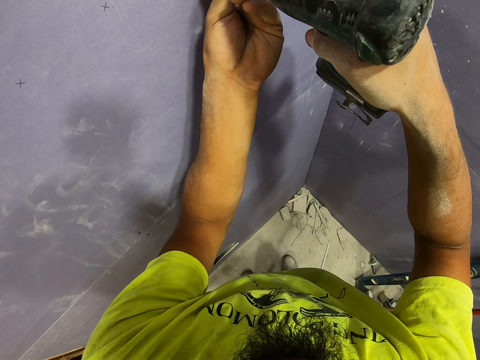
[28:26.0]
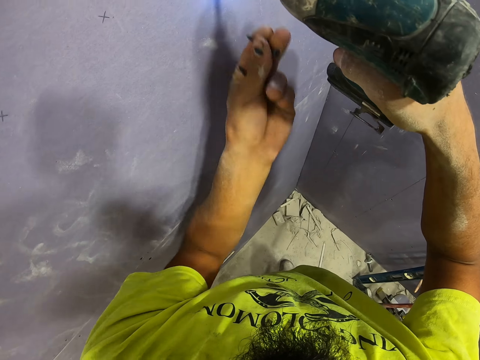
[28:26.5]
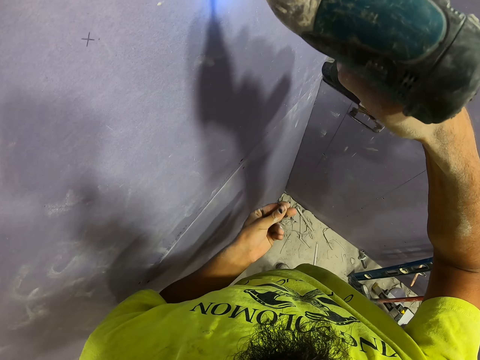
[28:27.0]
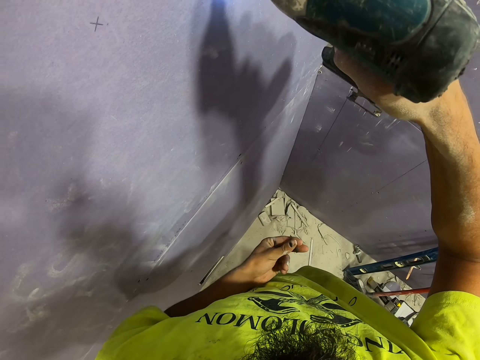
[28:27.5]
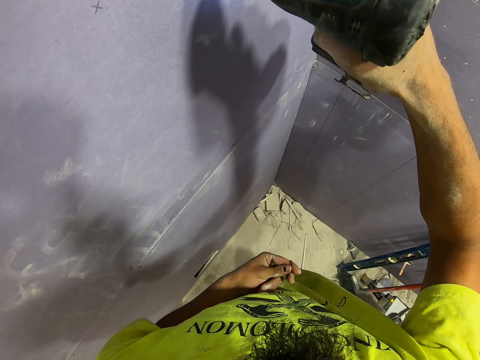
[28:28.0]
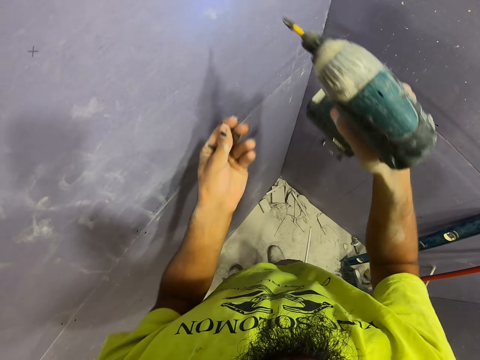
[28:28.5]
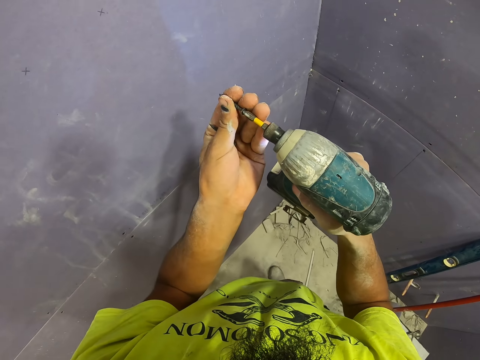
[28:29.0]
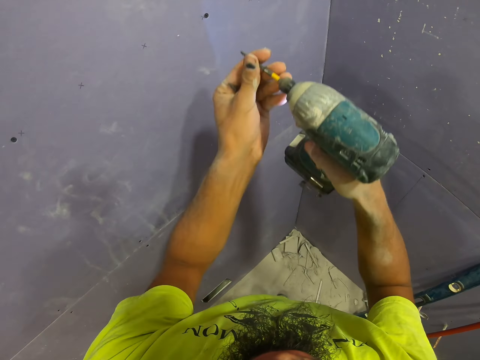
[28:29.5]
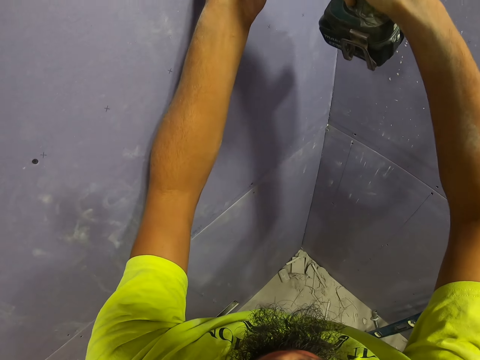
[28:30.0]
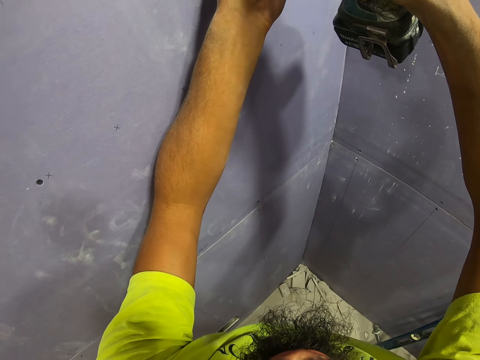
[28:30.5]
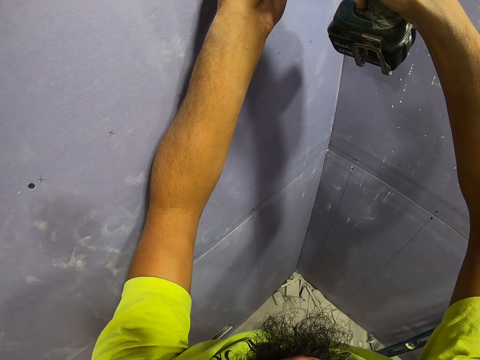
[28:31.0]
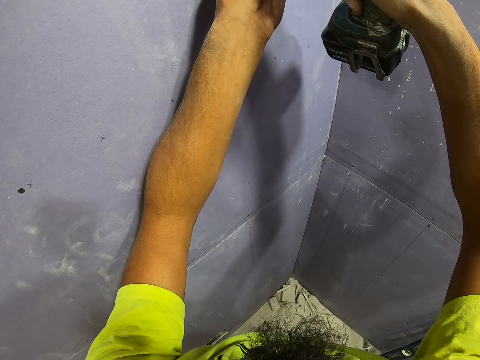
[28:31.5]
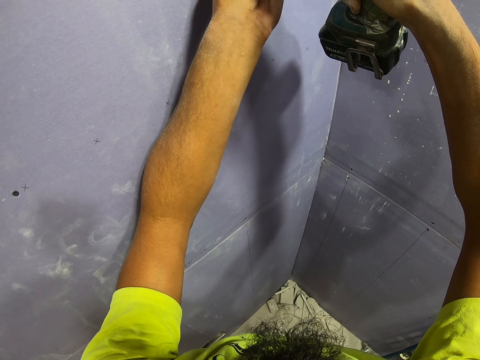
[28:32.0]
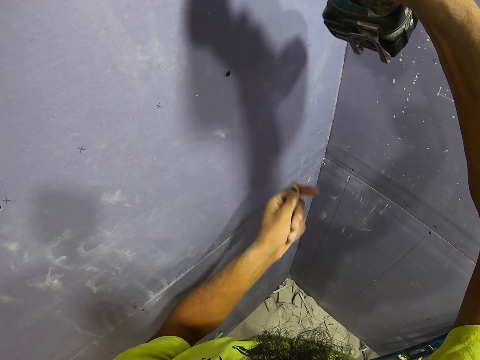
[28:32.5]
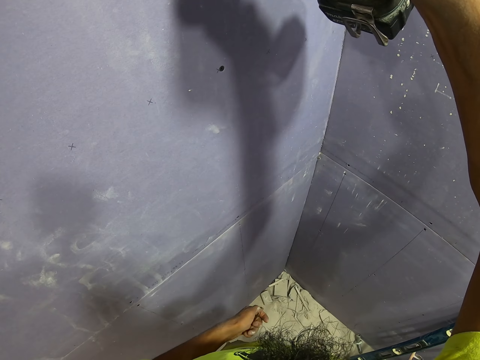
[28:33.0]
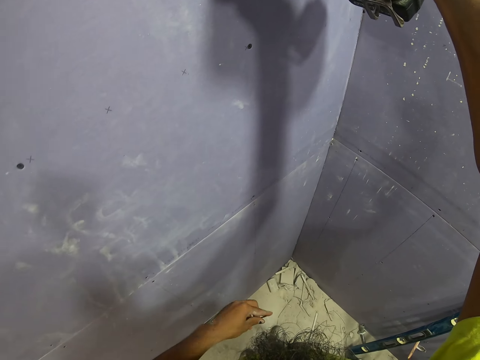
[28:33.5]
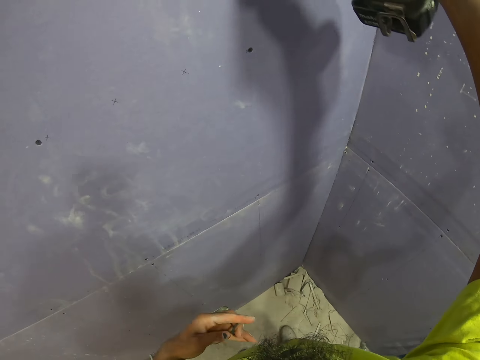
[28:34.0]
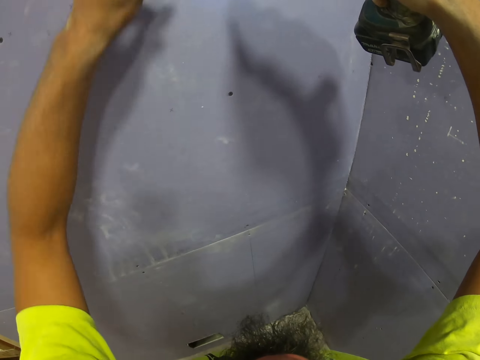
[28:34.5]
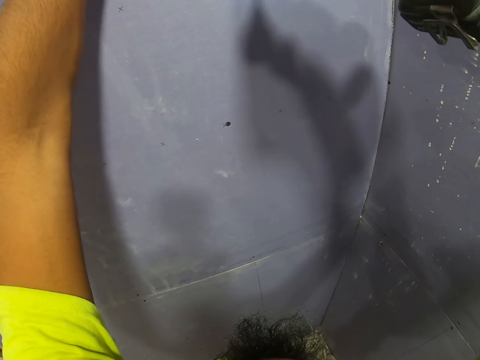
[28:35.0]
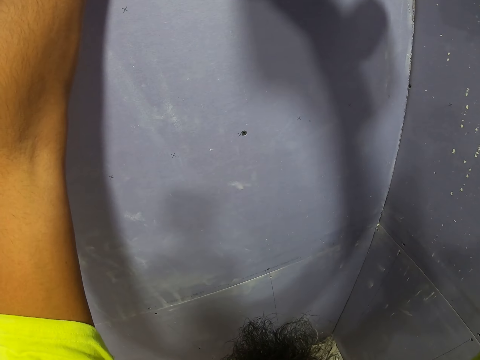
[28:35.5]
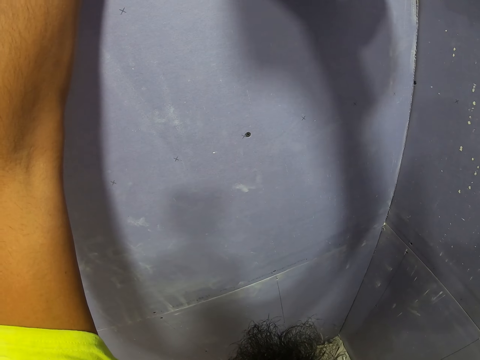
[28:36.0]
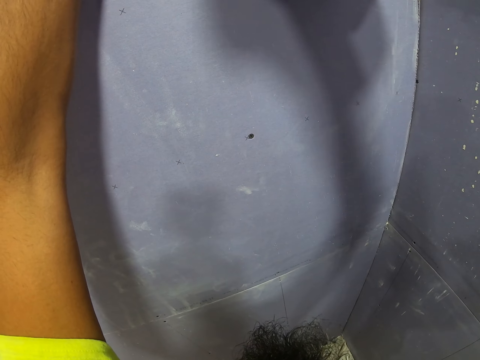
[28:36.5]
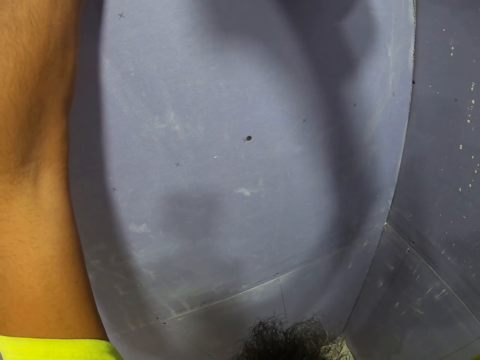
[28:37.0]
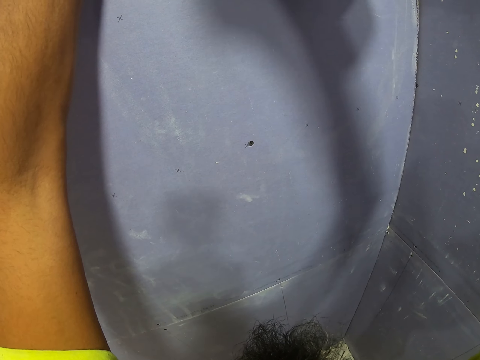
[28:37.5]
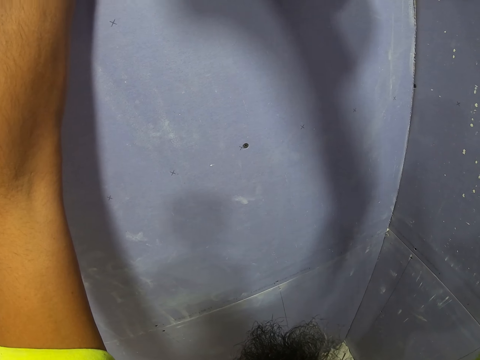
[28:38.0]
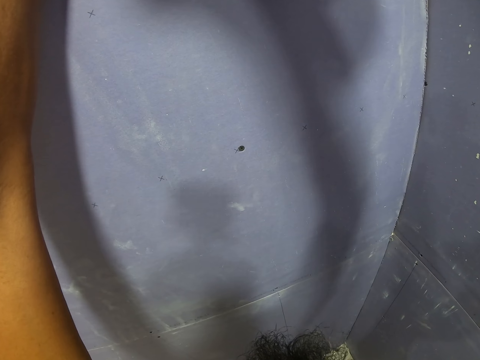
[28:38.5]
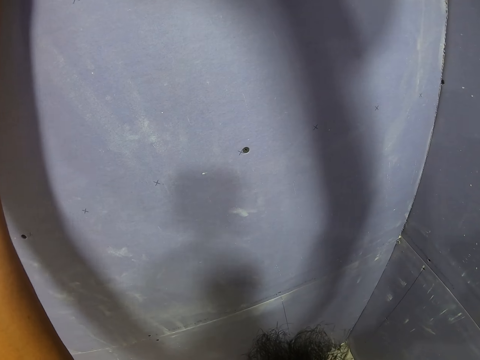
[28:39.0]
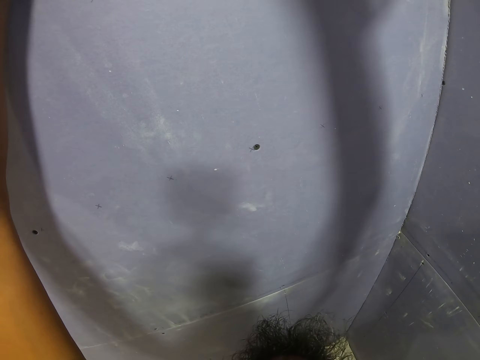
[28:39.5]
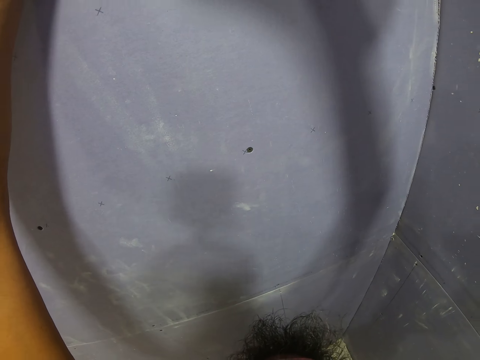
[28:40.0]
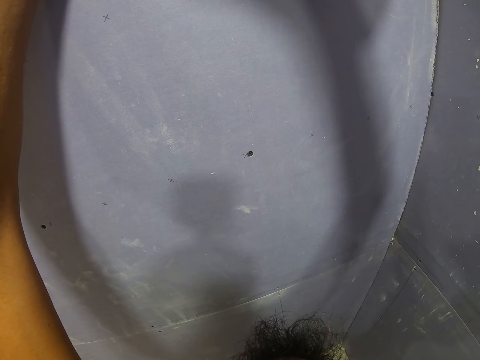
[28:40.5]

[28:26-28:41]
The camera wearer puts the screw on the impact driver. They drill the screw into the board.

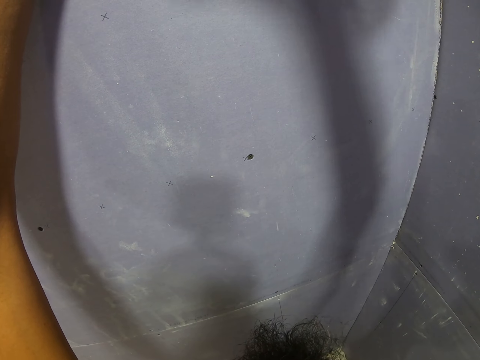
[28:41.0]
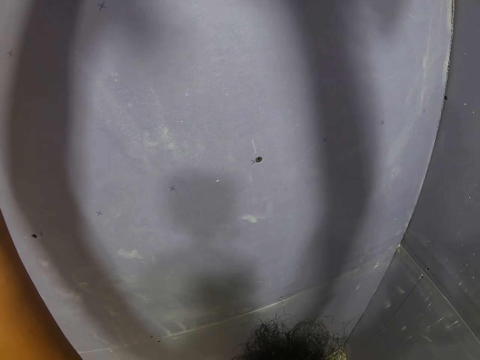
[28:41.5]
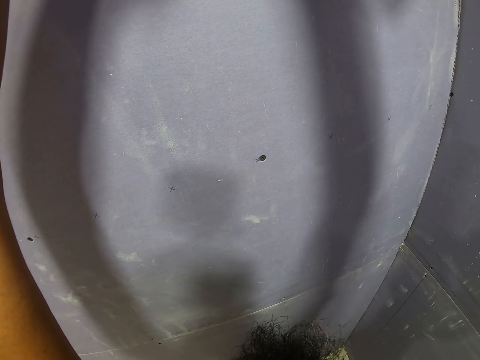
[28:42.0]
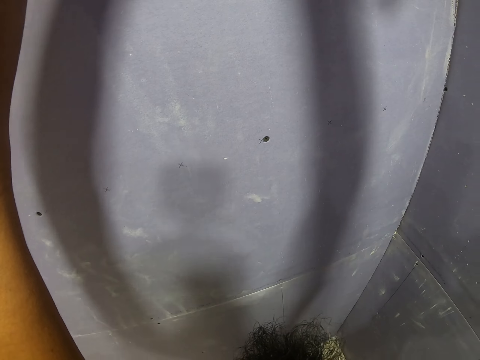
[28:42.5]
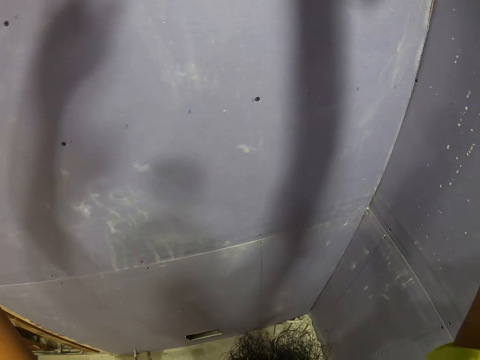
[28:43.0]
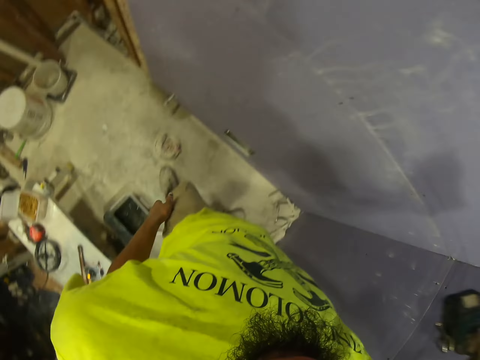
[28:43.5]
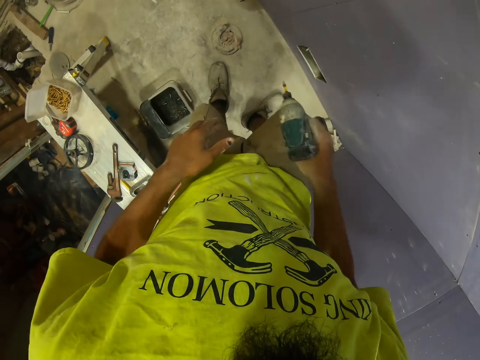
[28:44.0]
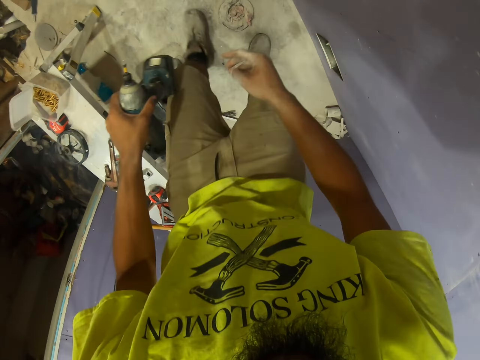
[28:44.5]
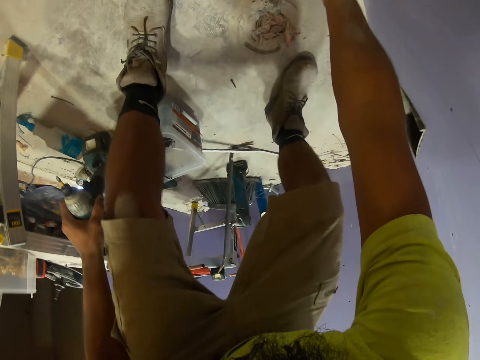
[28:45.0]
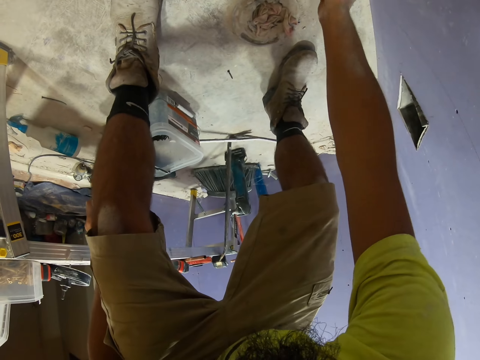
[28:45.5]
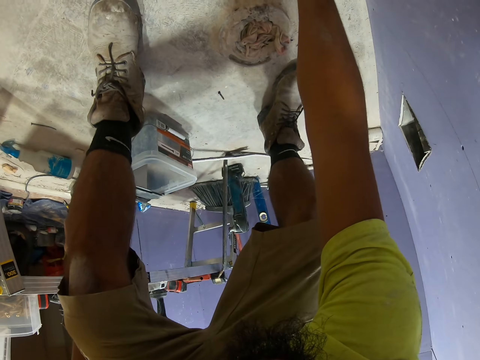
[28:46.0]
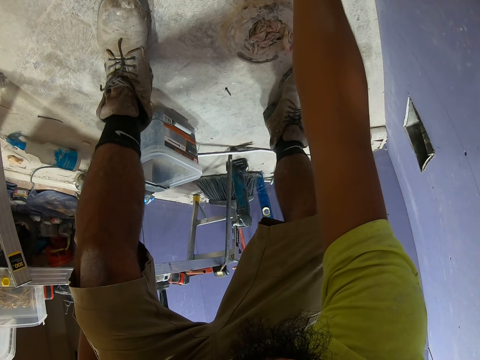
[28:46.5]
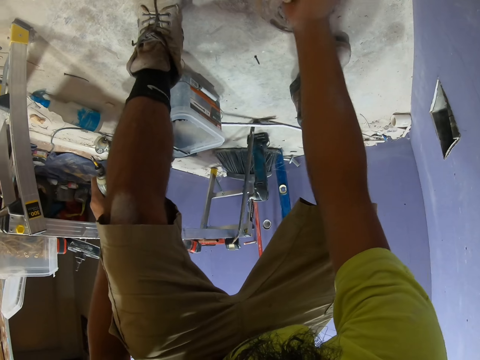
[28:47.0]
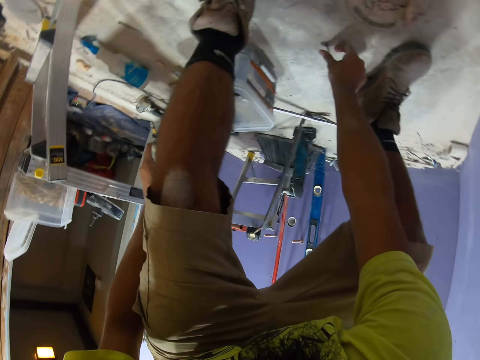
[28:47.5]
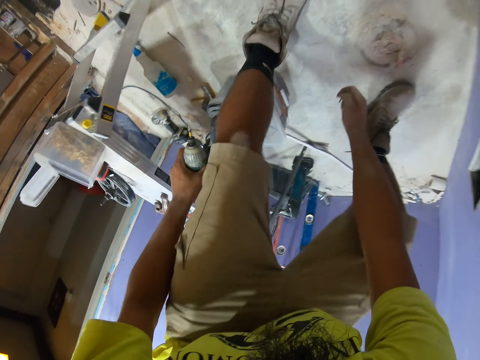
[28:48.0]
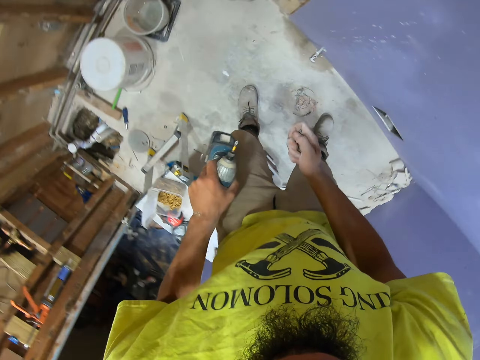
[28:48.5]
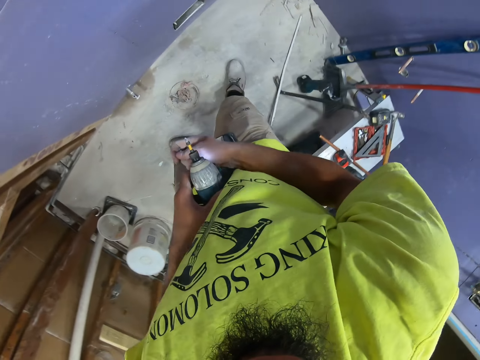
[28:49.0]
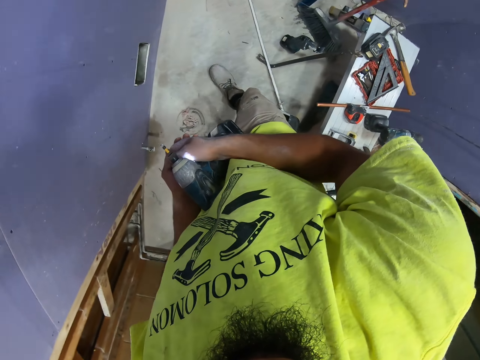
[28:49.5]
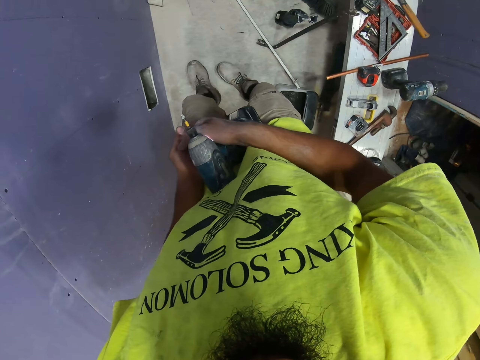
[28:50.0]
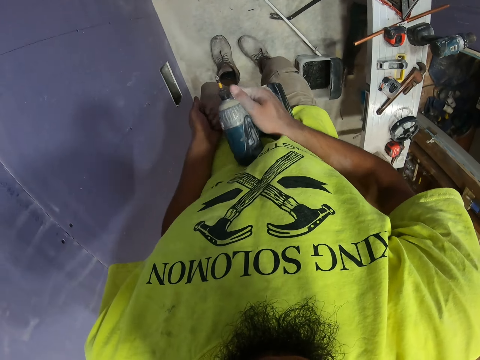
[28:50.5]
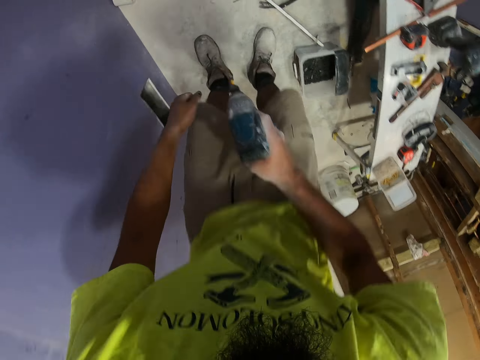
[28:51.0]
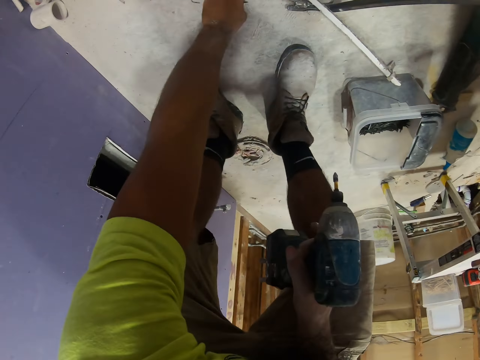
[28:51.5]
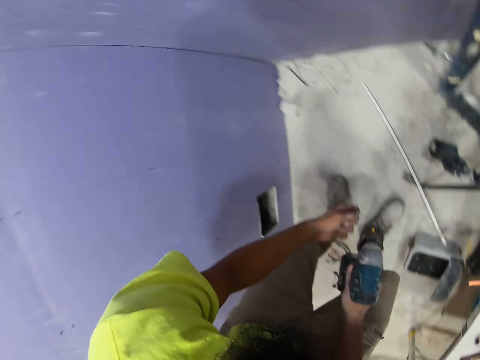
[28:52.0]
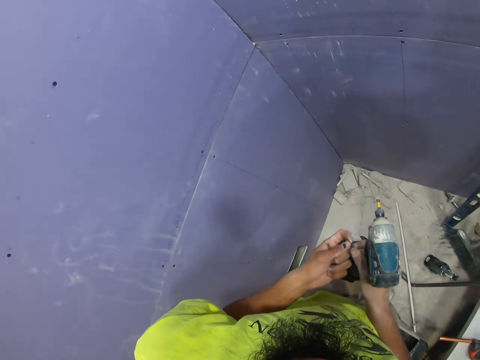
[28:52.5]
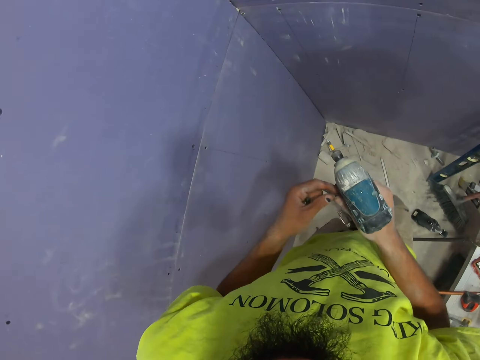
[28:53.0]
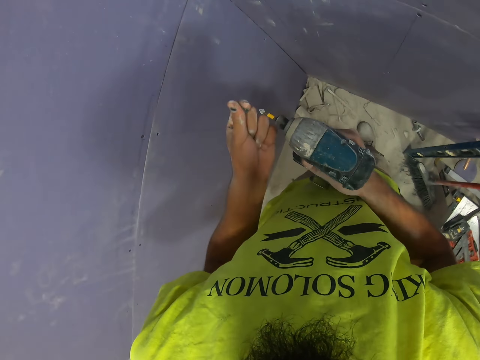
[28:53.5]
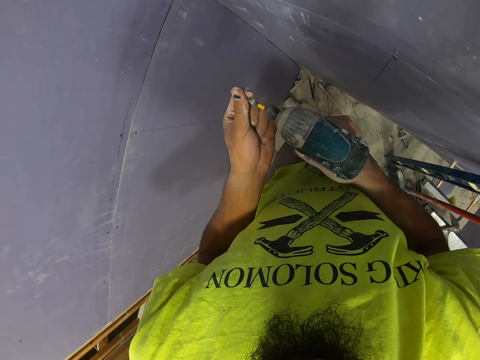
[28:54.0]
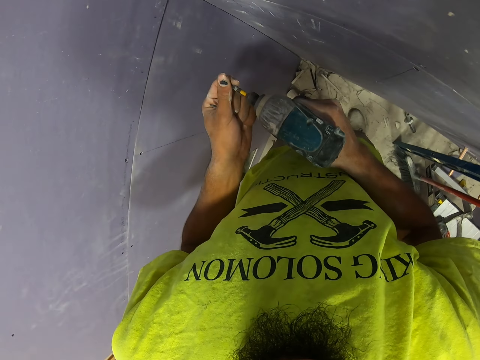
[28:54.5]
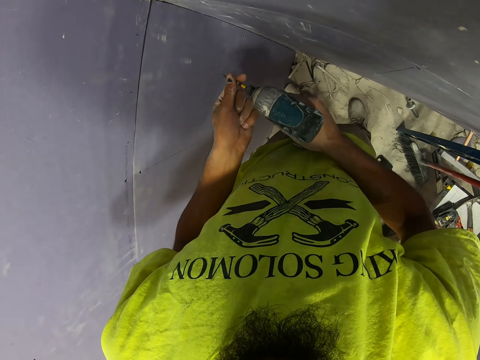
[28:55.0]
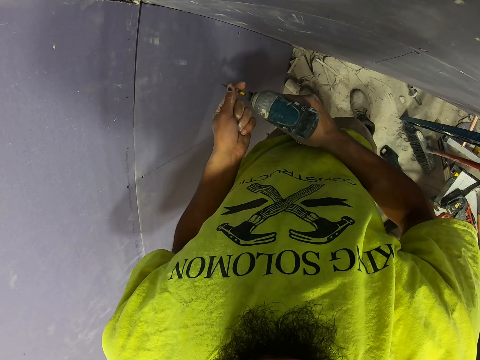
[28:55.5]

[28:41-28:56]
The camera wearer puts the impact driver on the left hand. They pick the screws from the floor. They move the screws to the left hand. They take the impact driver on the right hand. They pick a screw. They take a screw. They put the screw on the impact driver.
